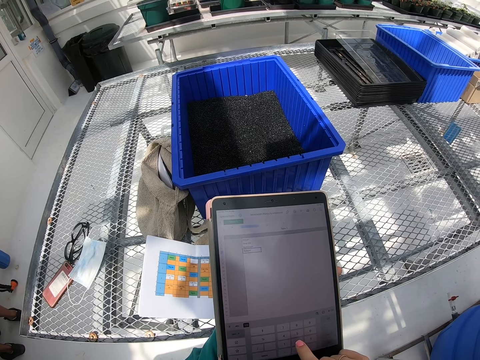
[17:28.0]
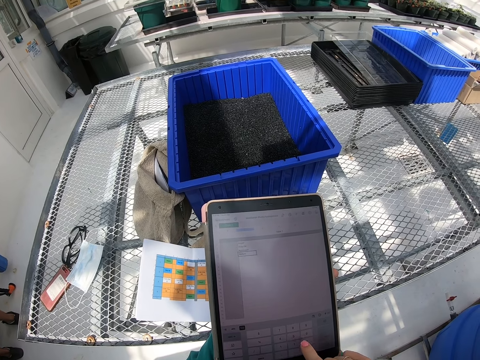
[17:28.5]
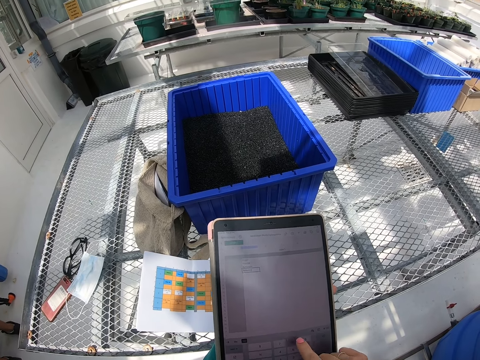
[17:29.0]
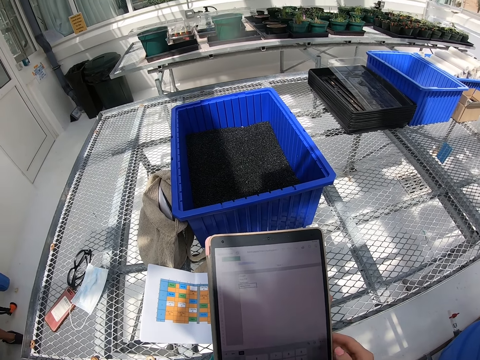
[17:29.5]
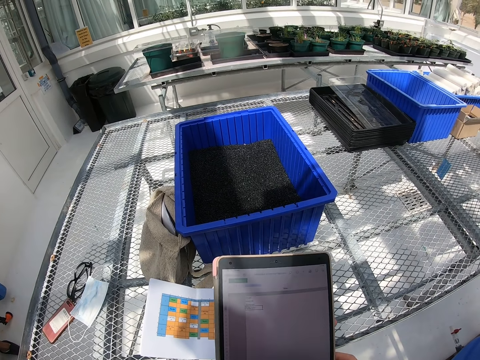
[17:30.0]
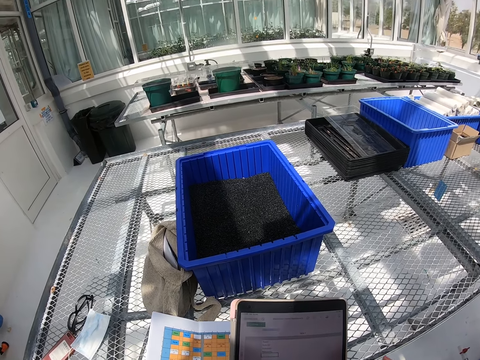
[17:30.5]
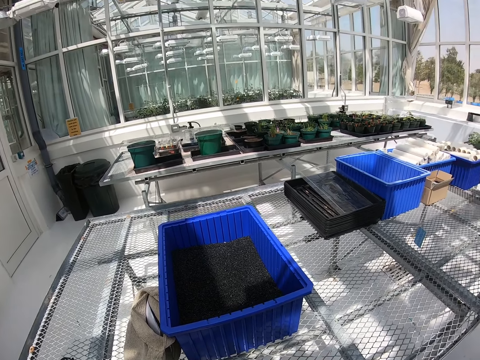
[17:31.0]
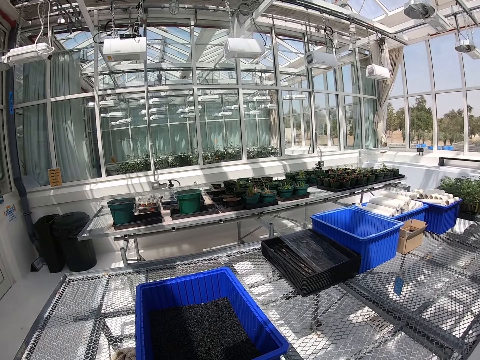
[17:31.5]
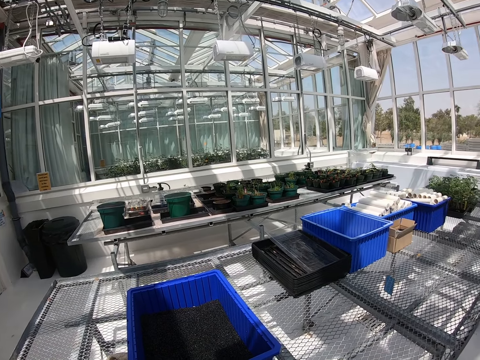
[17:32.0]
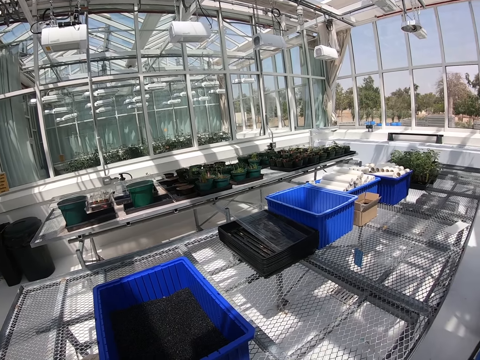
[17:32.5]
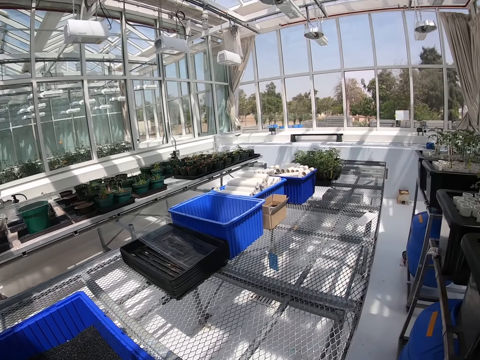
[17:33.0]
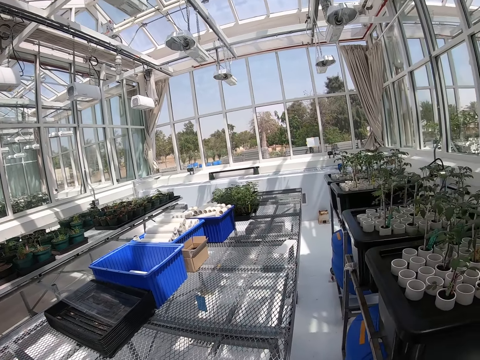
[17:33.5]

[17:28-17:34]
The camera wearer looks around the room. They move their hands.
